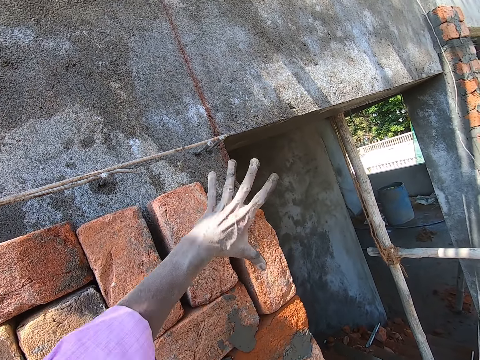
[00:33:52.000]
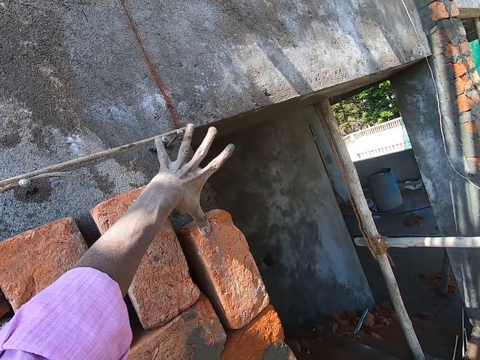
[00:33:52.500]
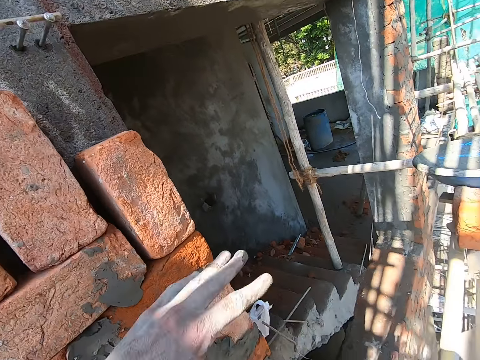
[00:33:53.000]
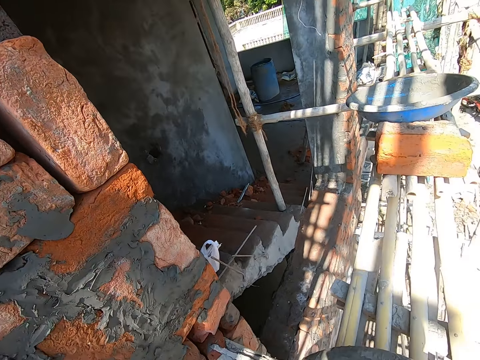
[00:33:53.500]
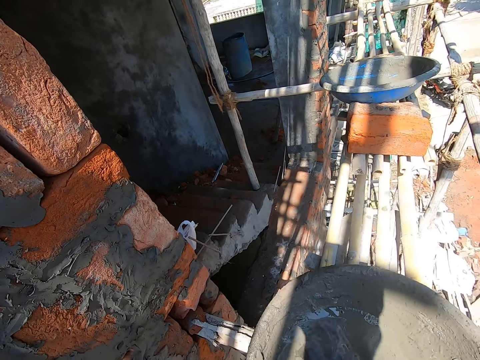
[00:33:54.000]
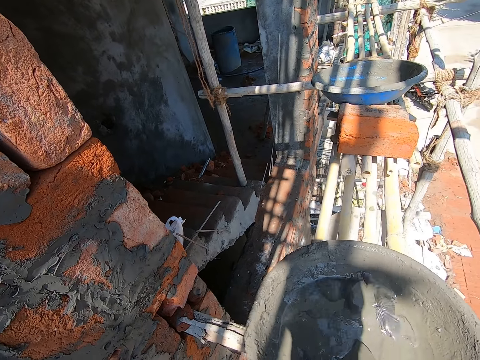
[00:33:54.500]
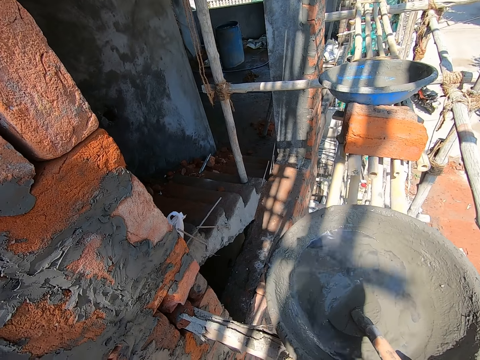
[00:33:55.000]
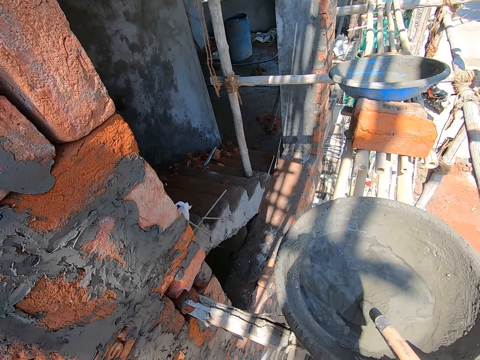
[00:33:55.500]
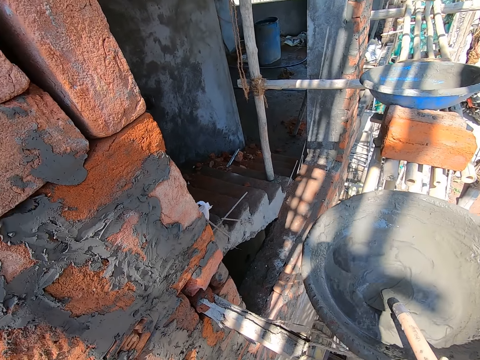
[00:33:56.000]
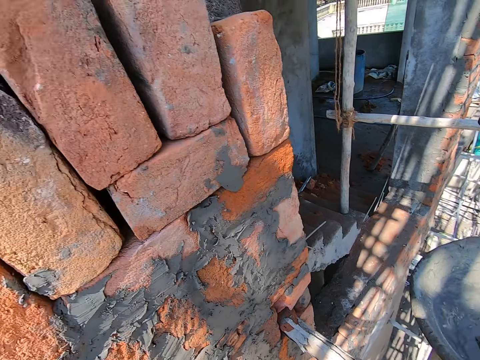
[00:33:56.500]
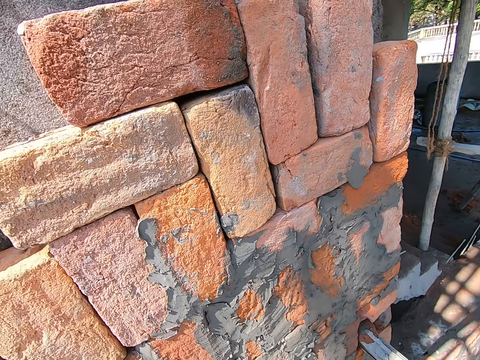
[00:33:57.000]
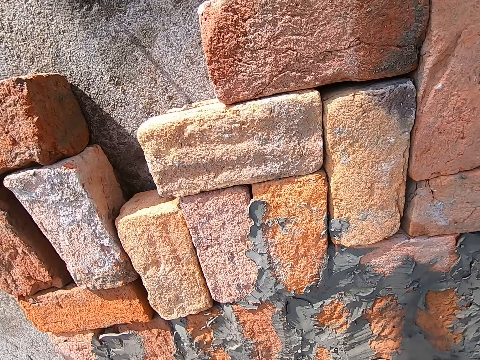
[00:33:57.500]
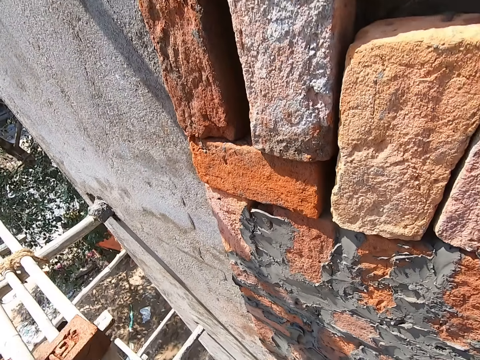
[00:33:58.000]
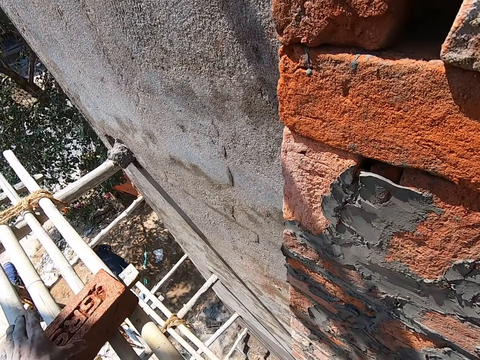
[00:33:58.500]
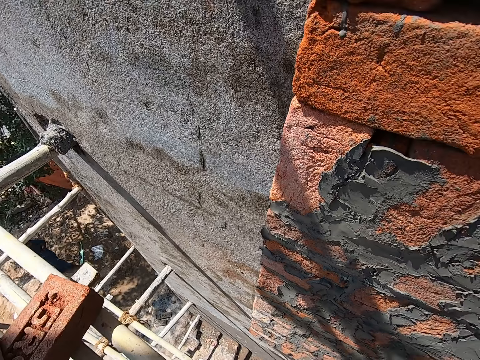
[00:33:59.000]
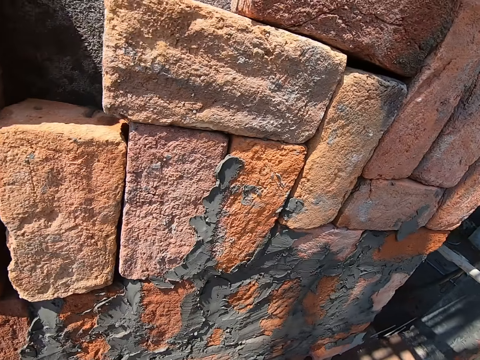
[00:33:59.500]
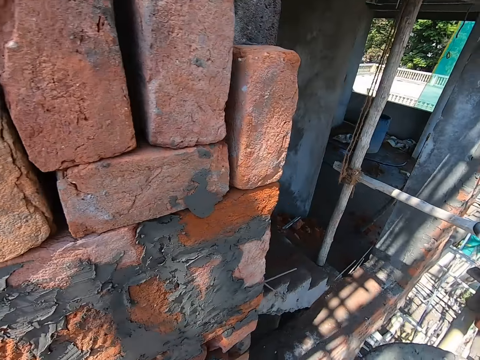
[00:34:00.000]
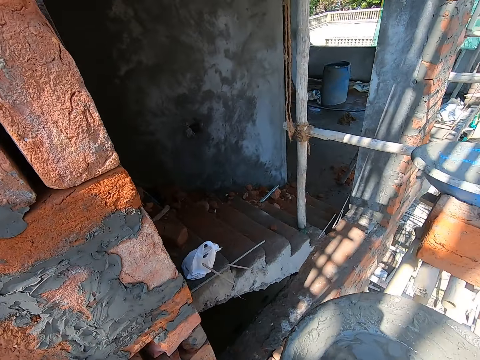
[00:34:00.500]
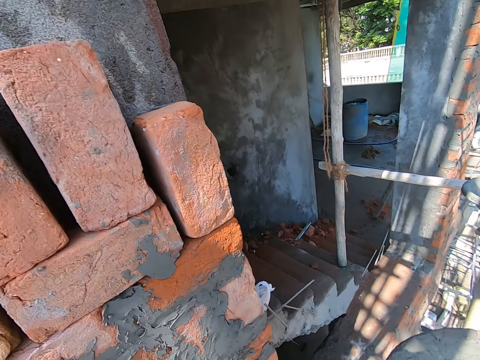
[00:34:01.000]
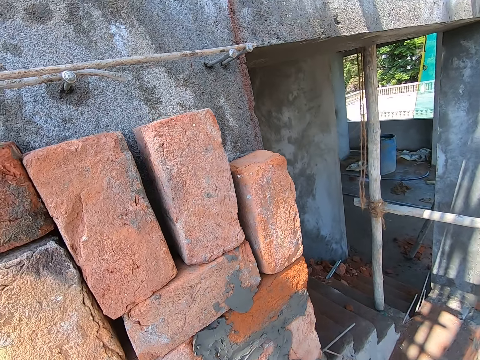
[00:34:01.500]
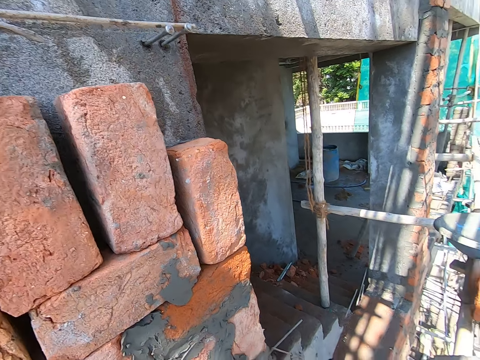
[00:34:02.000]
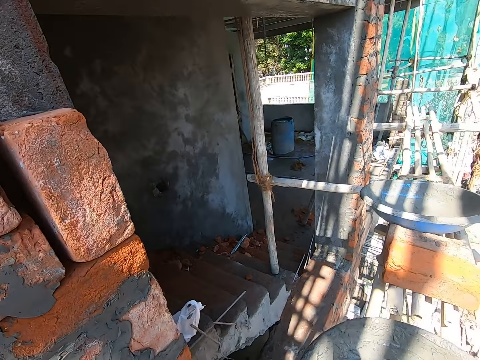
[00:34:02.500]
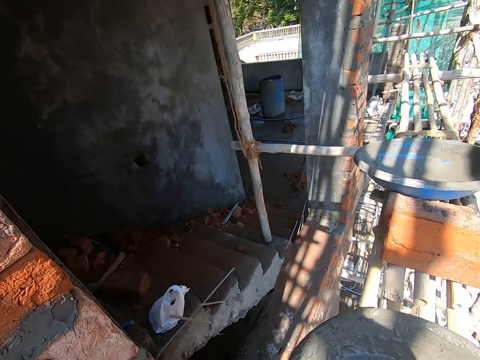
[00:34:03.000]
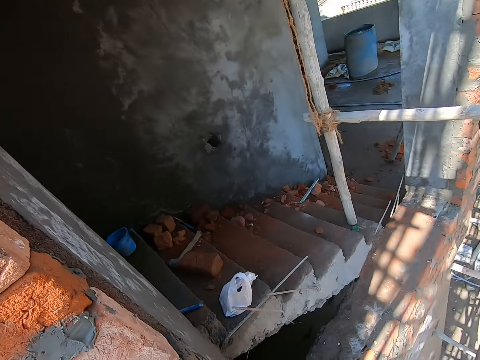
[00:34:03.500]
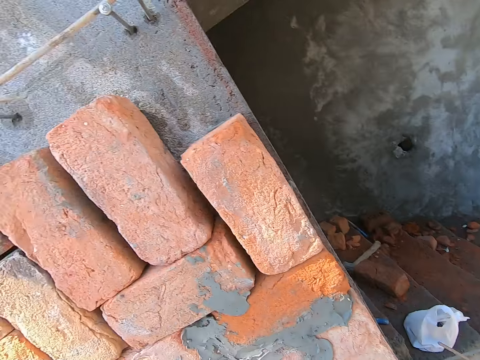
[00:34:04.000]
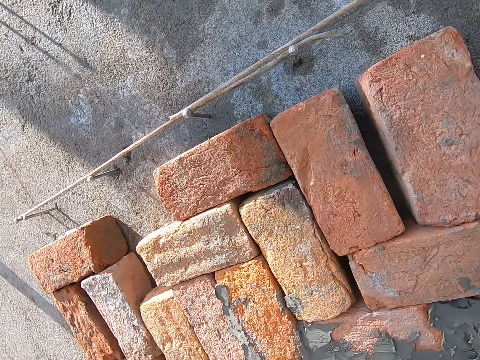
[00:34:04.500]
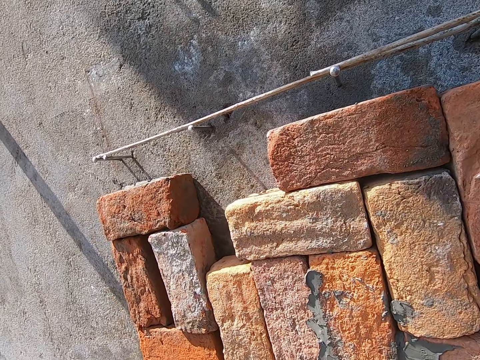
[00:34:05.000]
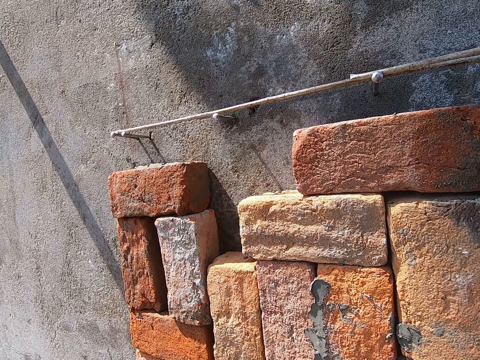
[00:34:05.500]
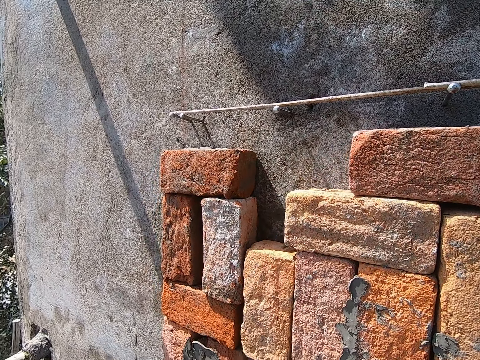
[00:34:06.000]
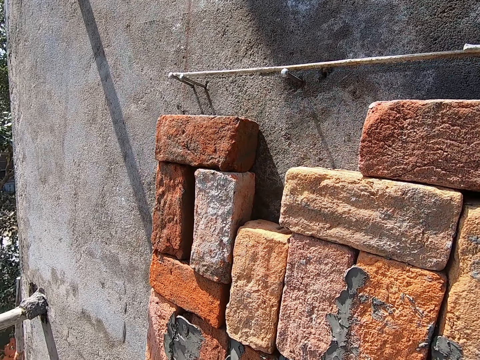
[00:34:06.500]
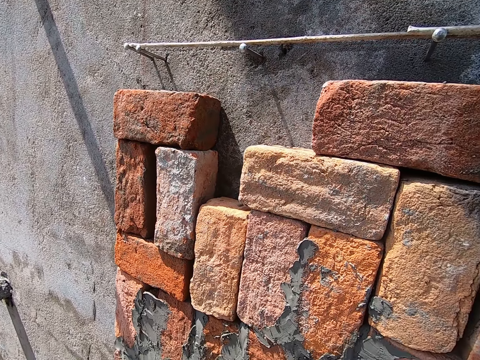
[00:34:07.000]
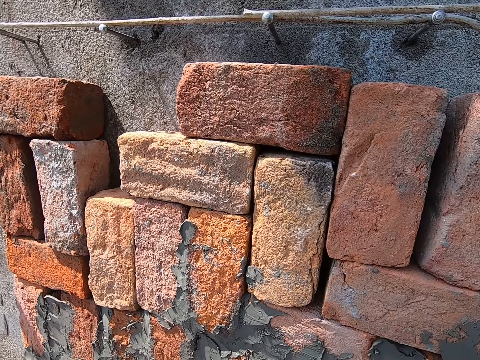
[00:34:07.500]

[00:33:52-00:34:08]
The camera wearer measures the wall with his left hand. He moves the head pan on the bamboo lift with both hands. He touches a brick from the bamboo lift with his left hand. He takes the brick on the wood planks. He talks to a person.

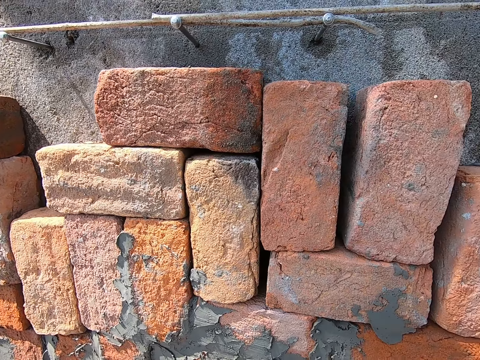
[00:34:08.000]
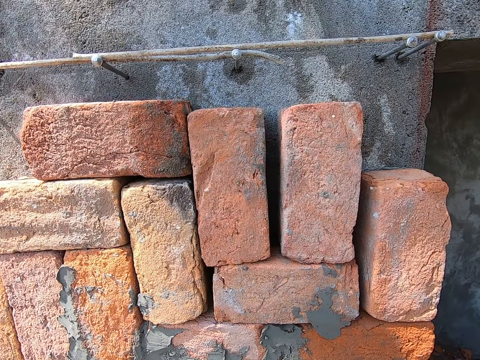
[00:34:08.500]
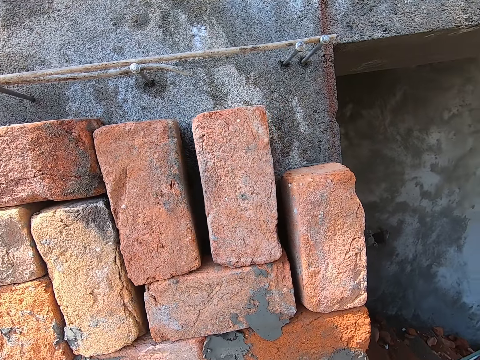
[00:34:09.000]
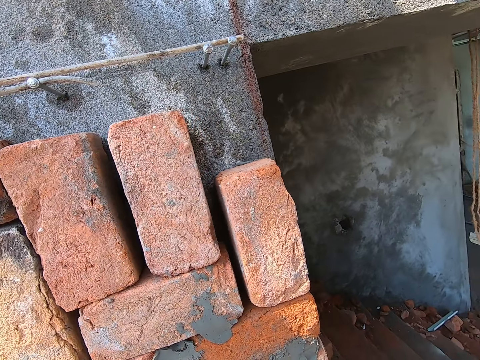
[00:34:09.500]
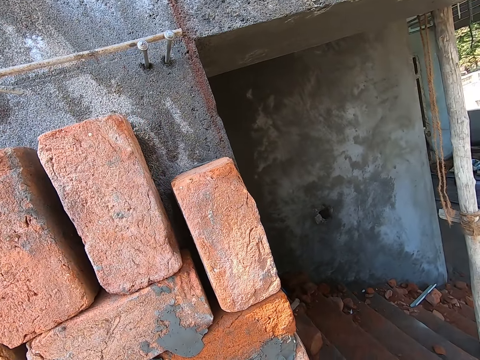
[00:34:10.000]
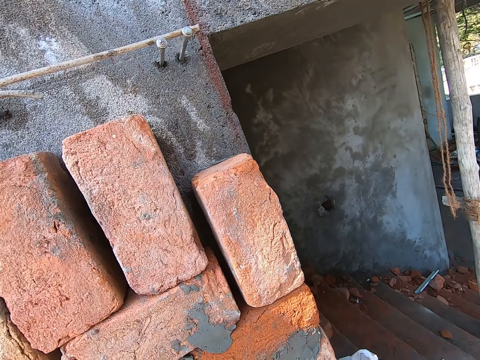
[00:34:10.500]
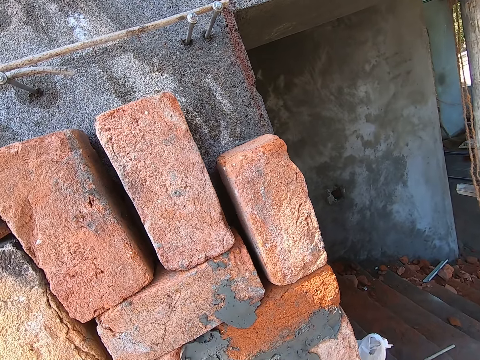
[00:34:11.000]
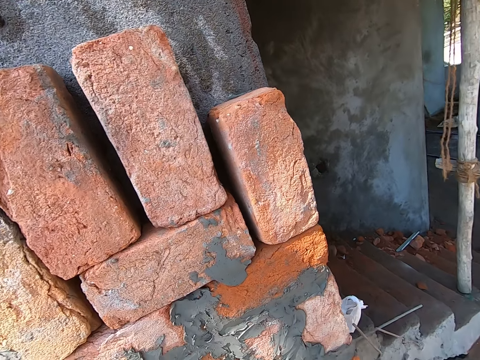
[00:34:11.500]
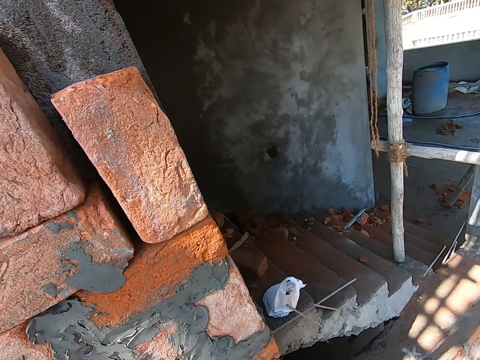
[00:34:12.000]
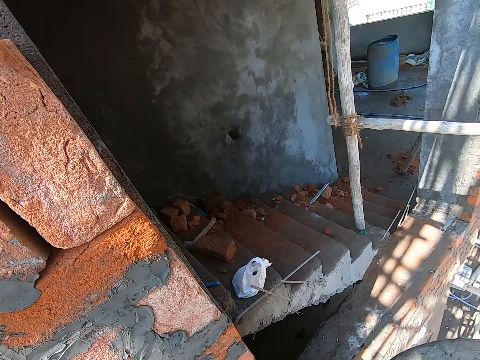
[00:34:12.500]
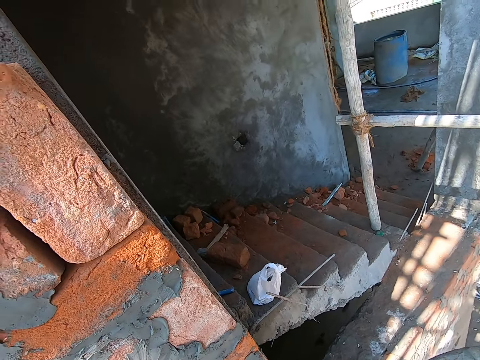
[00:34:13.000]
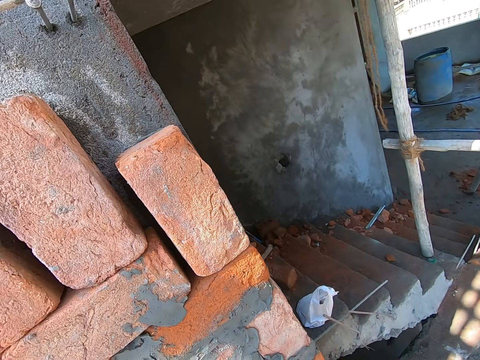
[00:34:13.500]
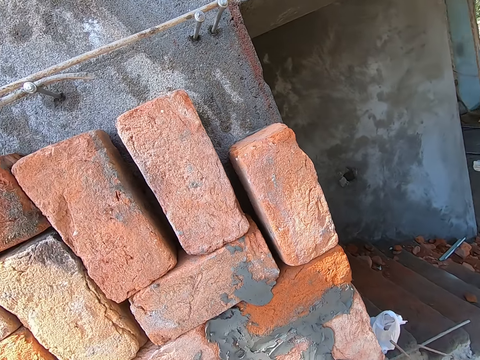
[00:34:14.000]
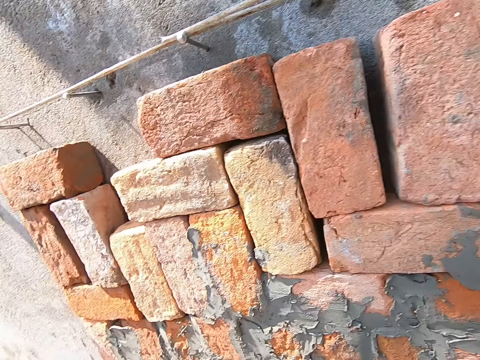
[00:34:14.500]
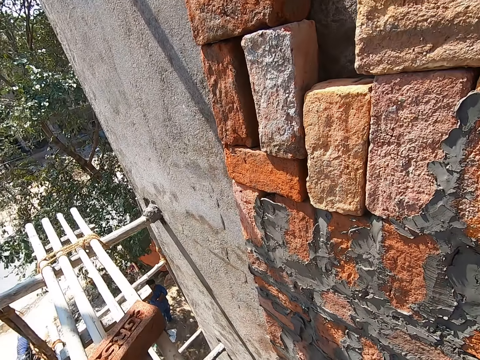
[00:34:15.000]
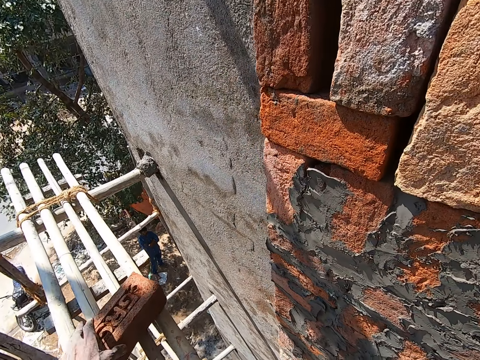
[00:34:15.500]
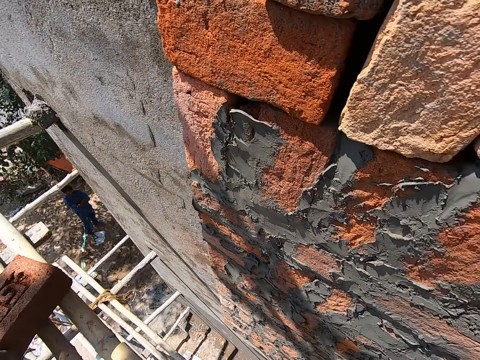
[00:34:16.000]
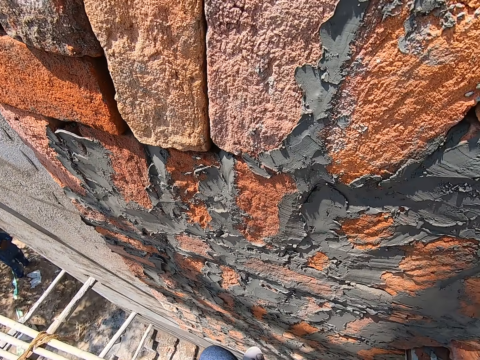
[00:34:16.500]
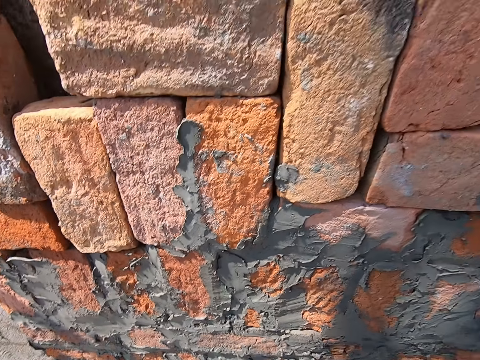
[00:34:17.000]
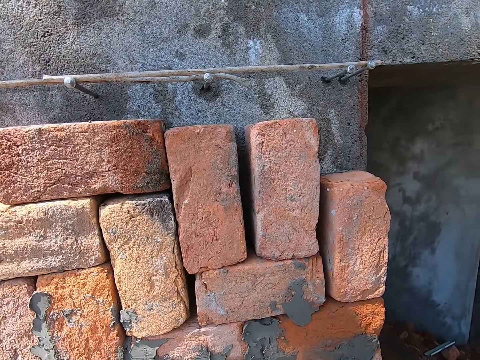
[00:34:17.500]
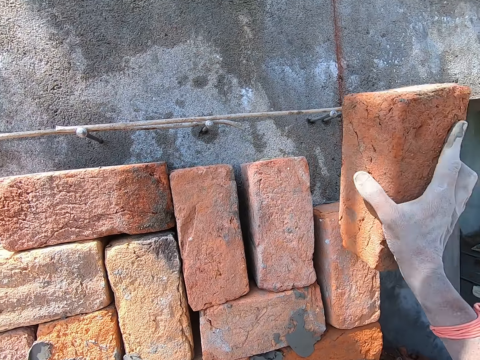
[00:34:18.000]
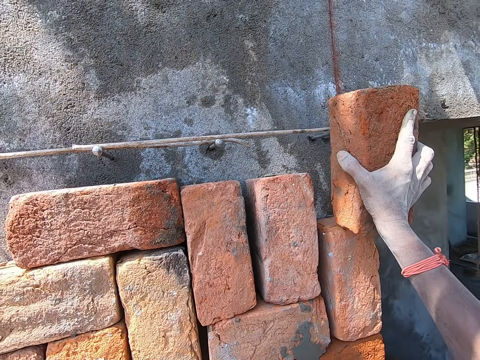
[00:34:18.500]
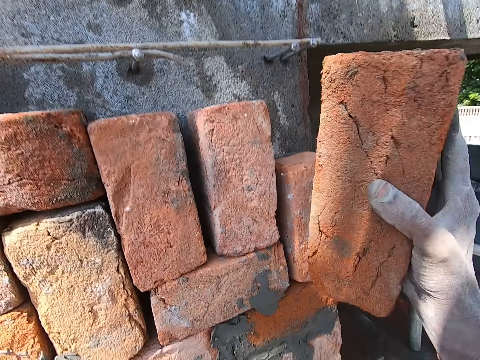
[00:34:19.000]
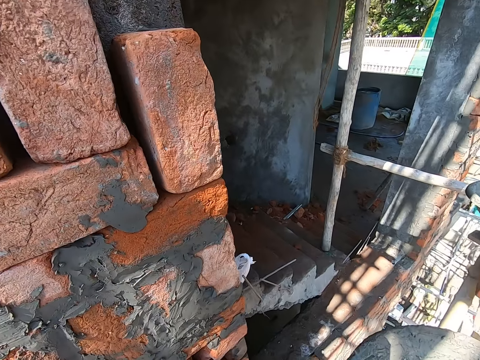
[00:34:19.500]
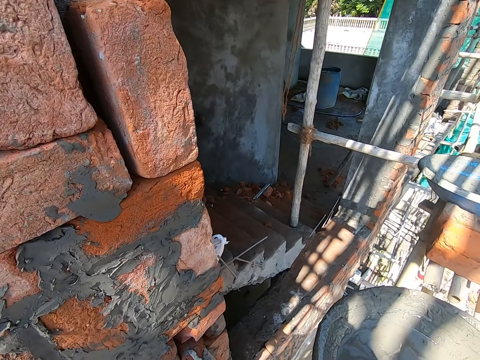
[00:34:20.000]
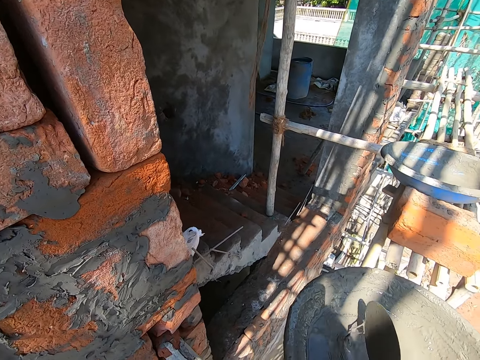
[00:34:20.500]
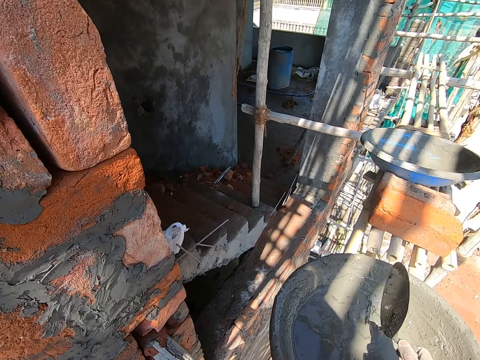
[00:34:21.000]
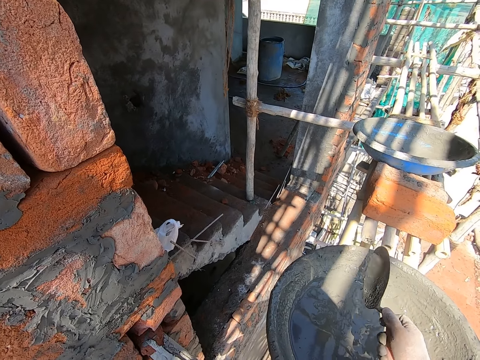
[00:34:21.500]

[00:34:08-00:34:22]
The camera wearer looks around the wall. He picks the brick from the bamboo lift with his left hand. He places the brick to the wall with his right hand. He measures the brick on the wall. He puts the cement mixture on the brick. He shakes off the mortar on the hand trowel in the head pan with his right hand.
